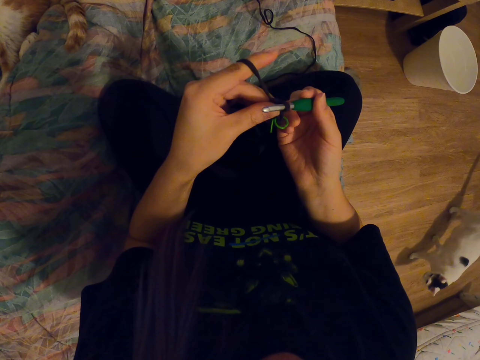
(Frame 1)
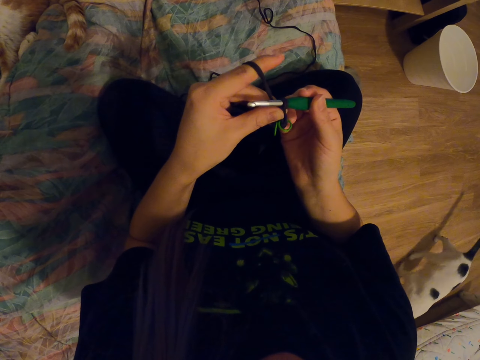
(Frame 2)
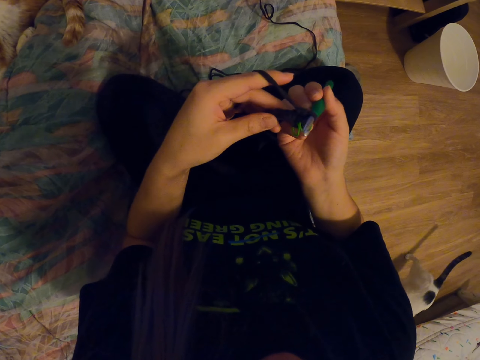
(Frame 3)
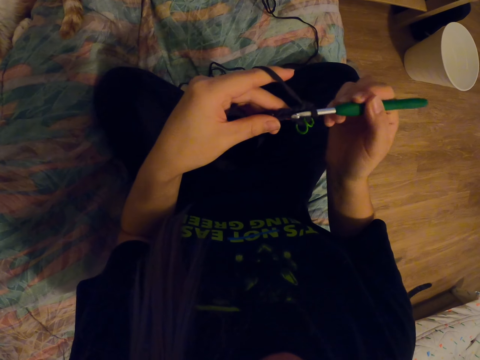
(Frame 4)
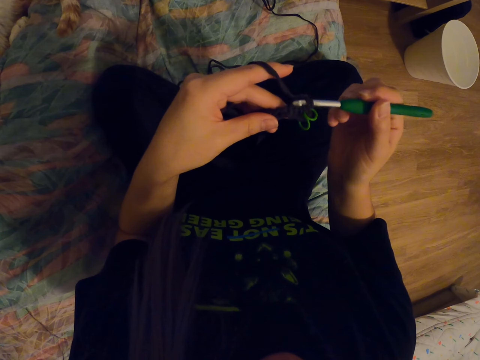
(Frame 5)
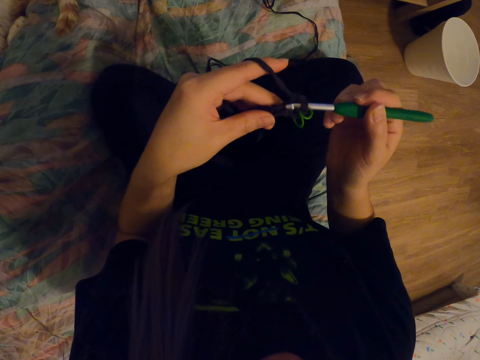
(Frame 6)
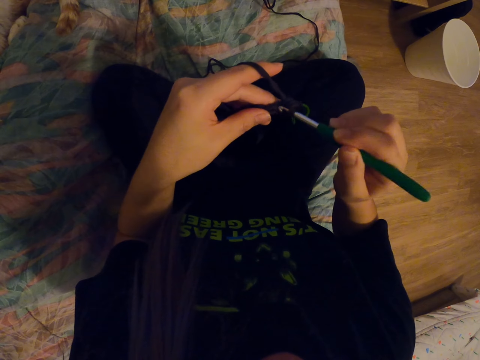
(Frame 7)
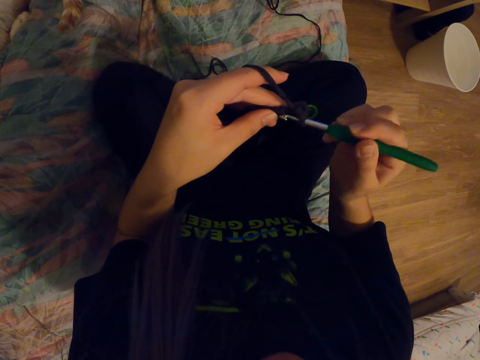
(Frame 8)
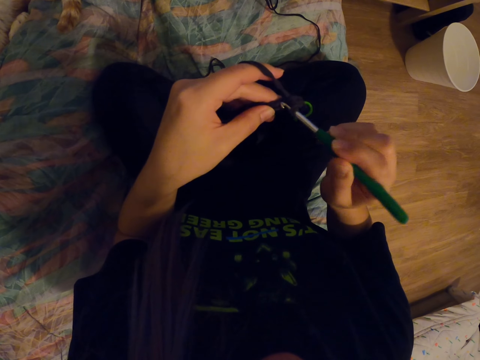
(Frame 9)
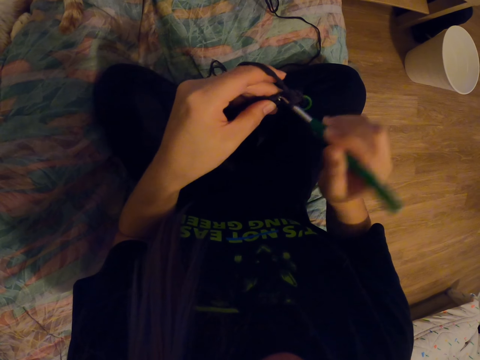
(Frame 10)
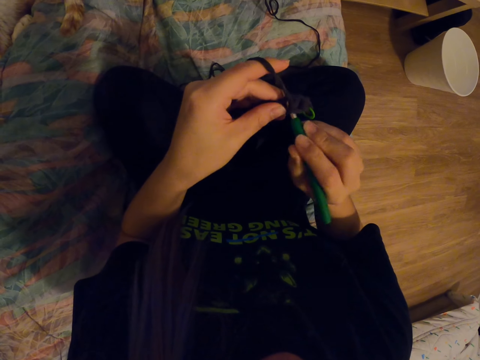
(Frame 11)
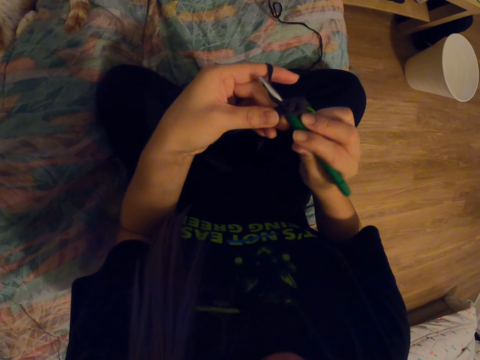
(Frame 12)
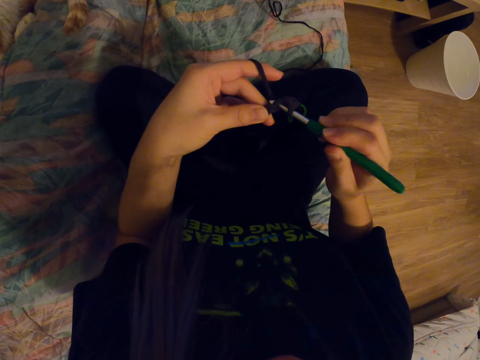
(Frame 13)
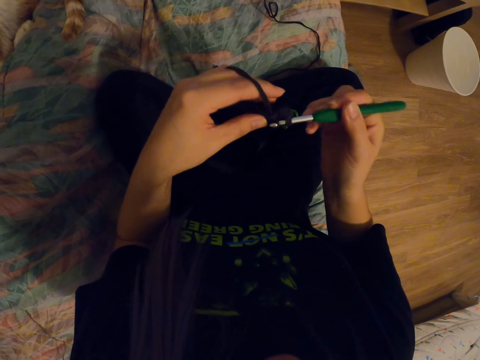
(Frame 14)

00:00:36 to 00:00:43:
The camera wearer knits a fabric.

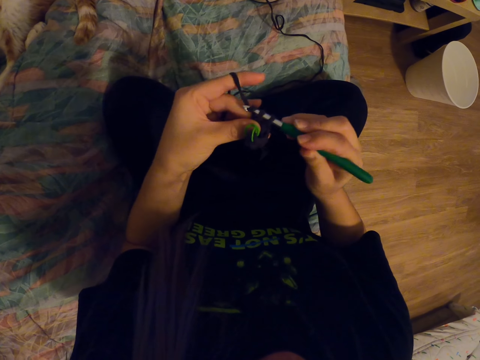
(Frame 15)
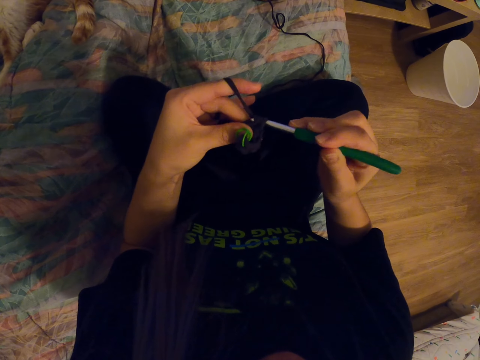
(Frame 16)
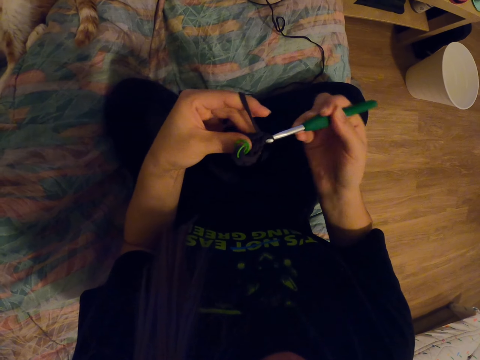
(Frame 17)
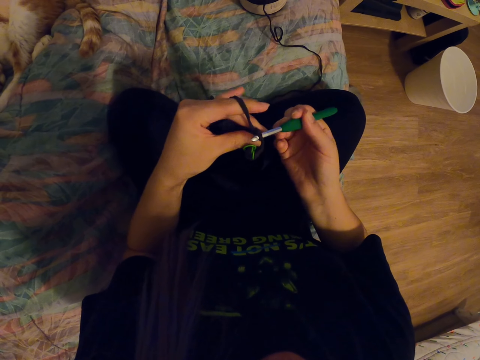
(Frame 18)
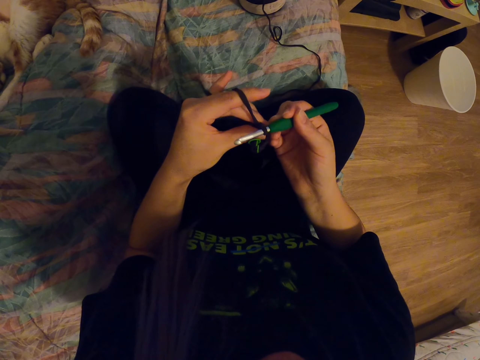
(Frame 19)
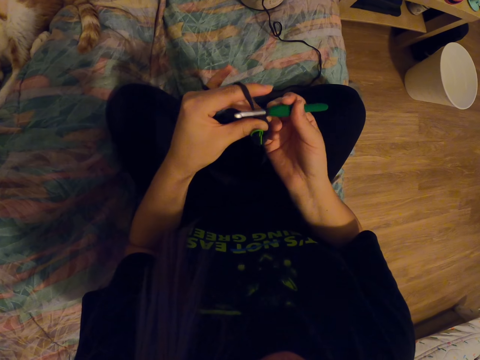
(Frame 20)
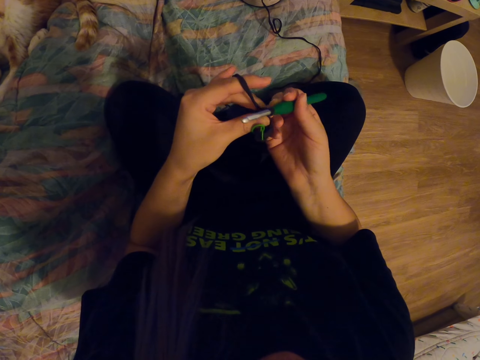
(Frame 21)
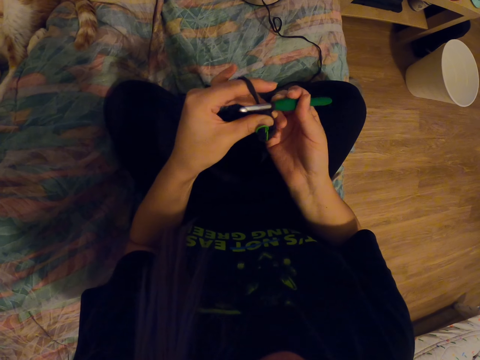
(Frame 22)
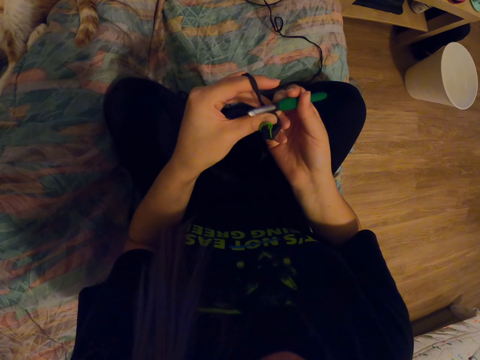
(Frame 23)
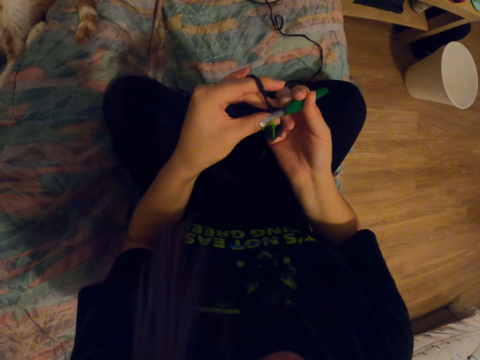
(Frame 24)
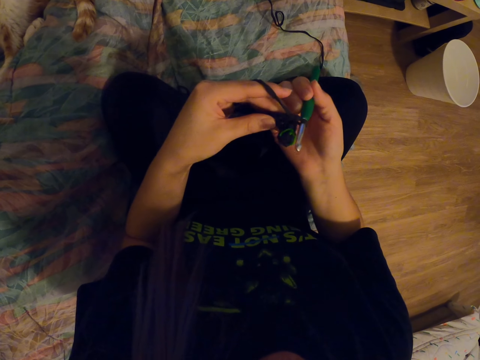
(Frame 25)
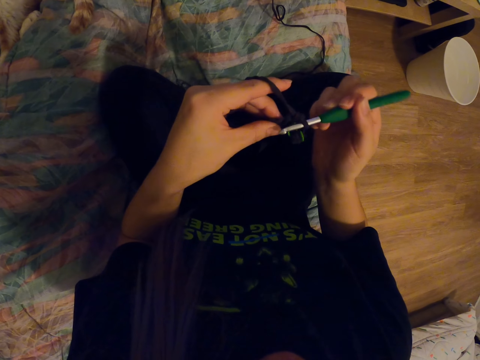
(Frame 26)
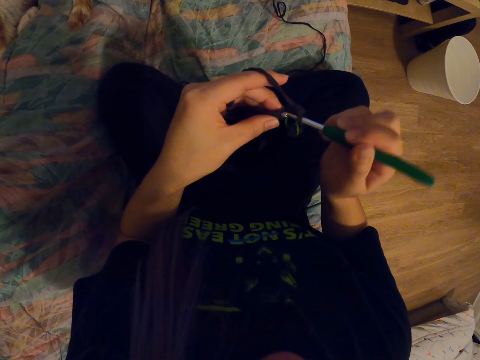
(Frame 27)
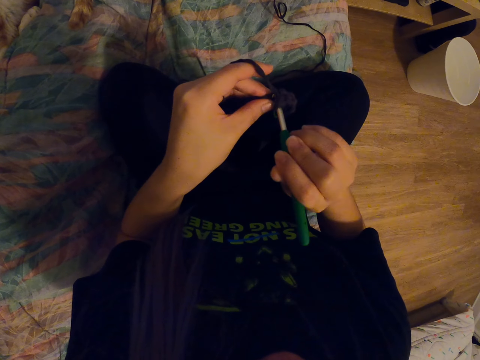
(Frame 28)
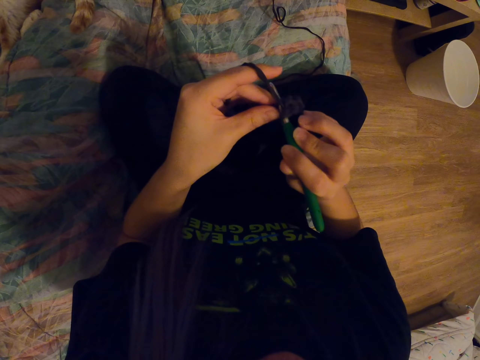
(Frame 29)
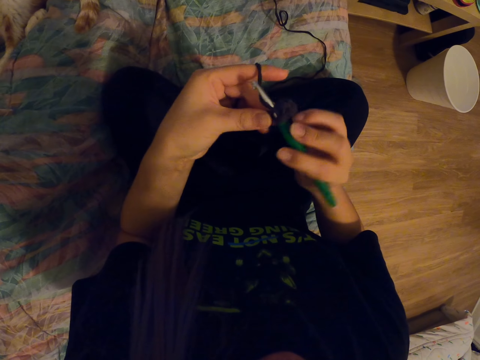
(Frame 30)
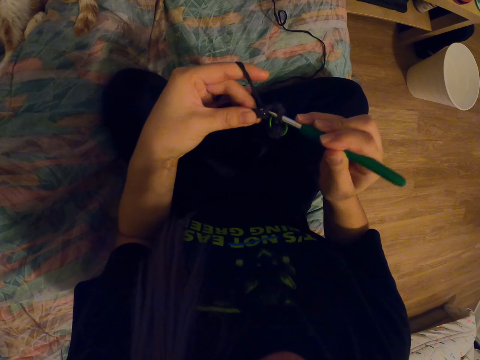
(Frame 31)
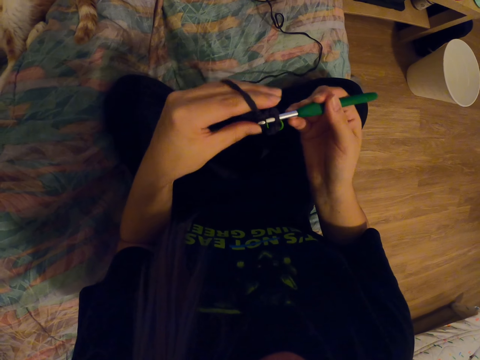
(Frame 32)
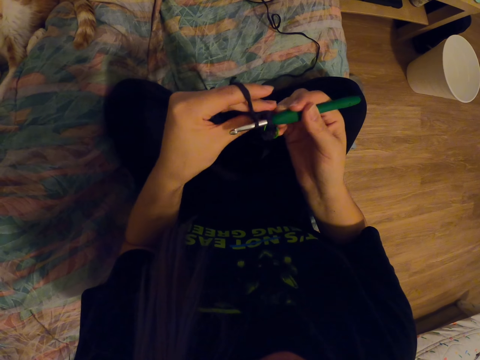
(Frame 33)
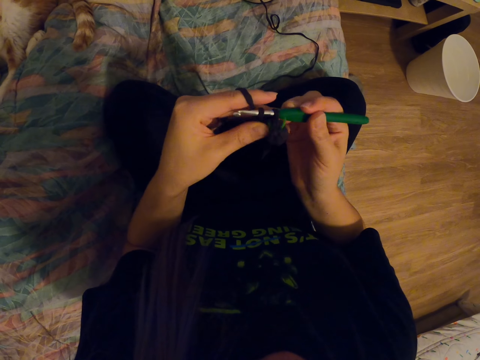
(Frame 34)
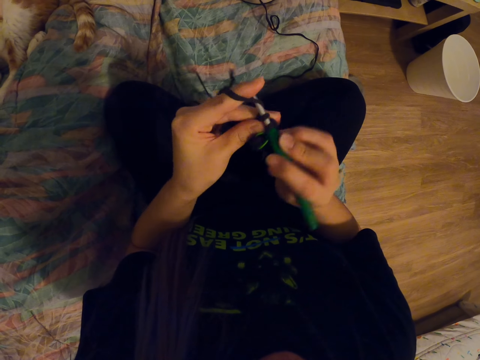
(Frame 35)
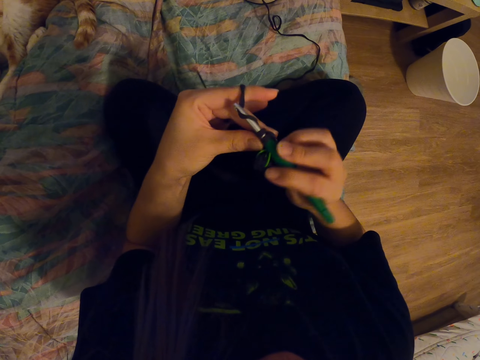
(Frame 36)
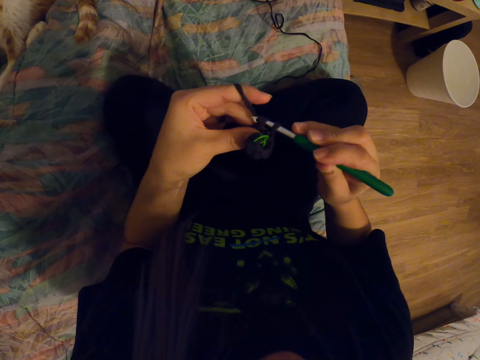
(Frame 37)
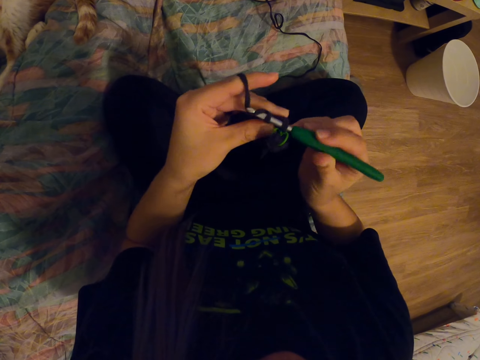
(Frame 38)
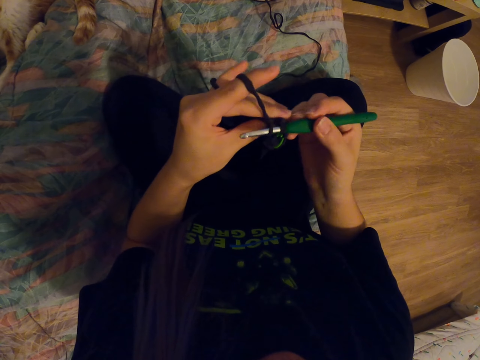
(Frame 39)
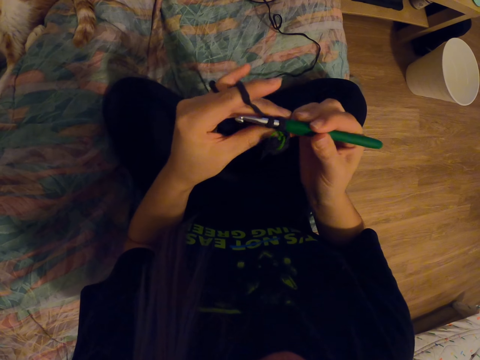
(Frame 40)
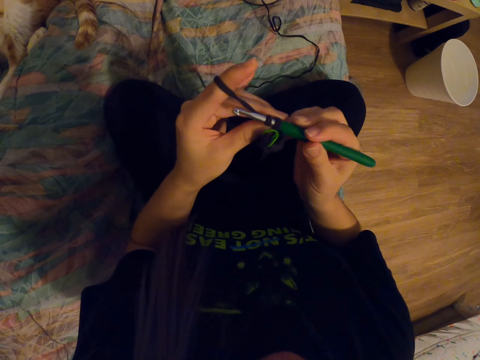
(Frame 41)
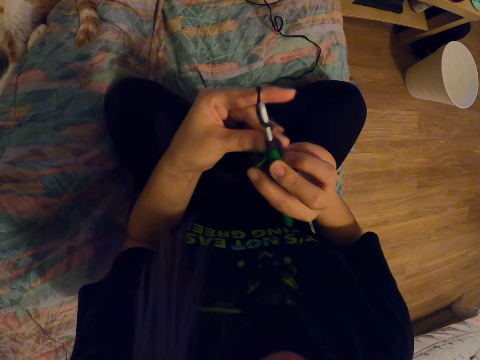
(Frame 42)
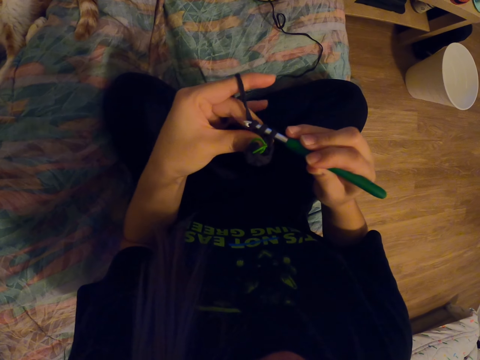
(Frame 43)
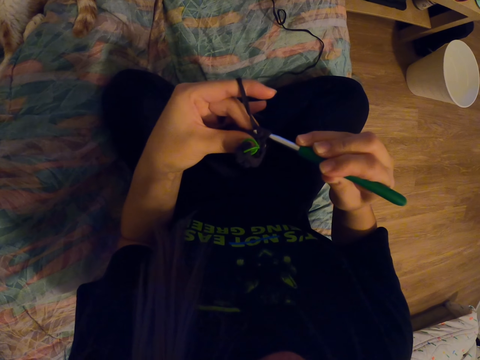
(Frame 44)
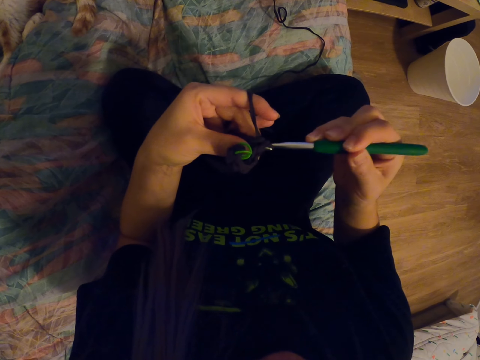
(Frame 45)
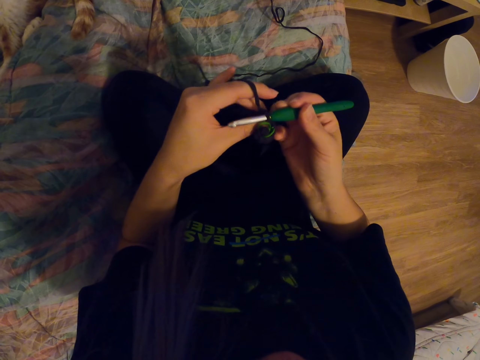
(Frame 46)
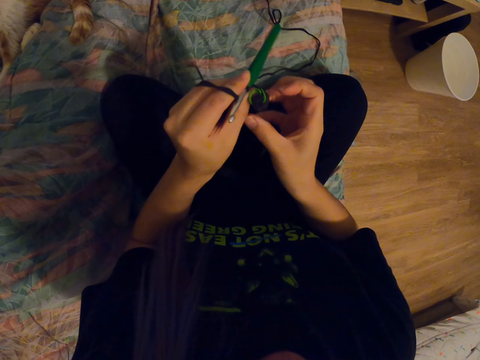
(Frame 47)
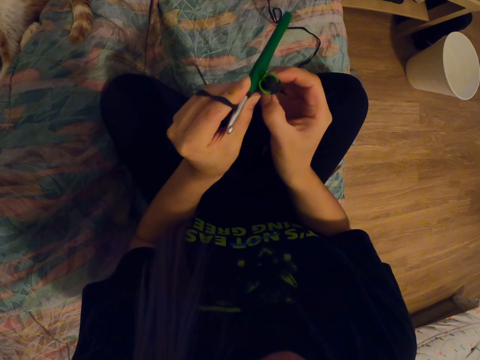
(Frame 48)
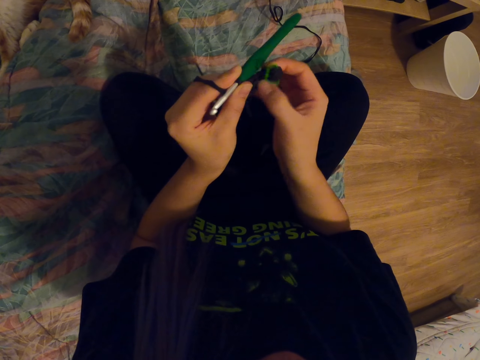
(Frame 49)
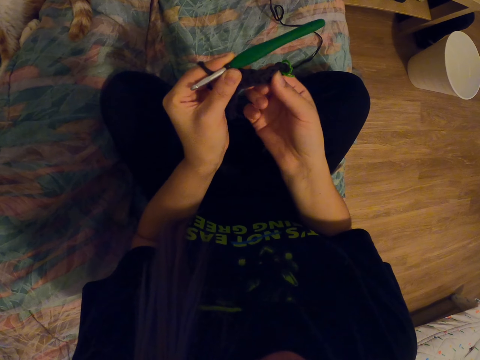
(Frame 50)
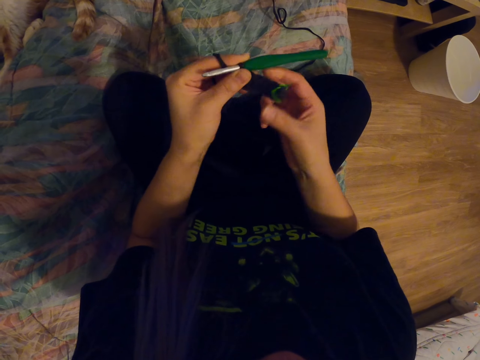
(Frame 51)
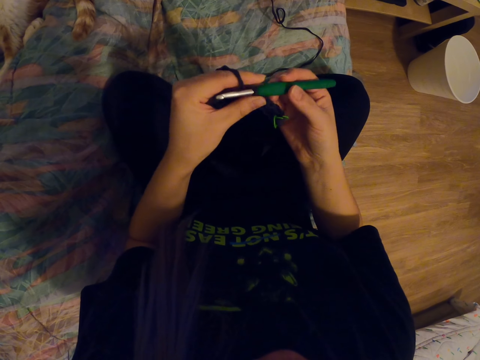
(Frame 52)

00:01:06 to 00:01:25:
The camera wearer moves the fabric on the crochet hook. They knit the fabric. They look at the crochet hook. They adjust the fabric.
